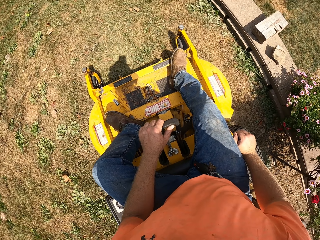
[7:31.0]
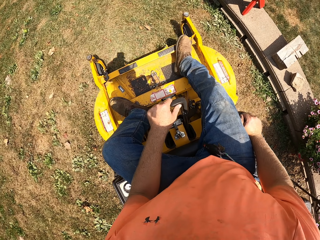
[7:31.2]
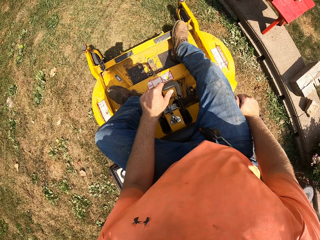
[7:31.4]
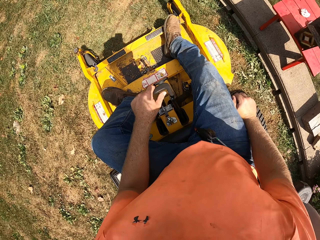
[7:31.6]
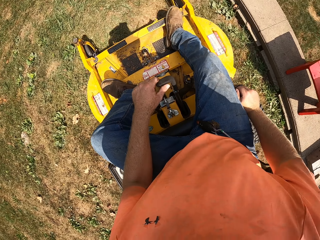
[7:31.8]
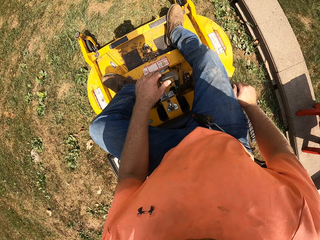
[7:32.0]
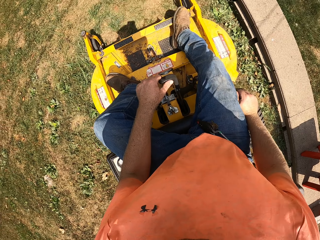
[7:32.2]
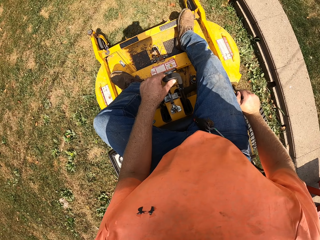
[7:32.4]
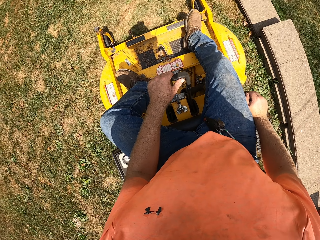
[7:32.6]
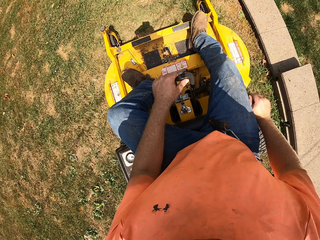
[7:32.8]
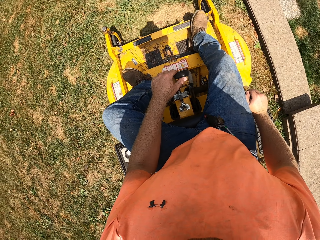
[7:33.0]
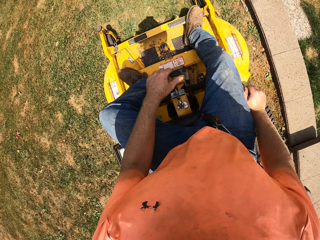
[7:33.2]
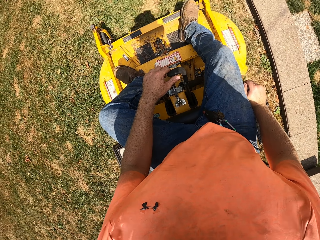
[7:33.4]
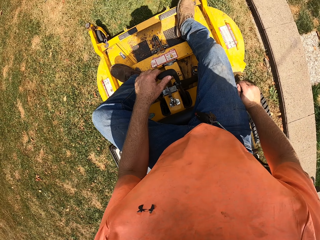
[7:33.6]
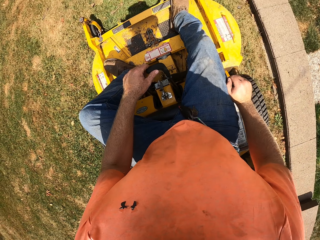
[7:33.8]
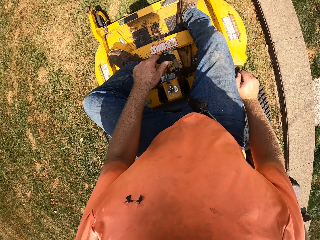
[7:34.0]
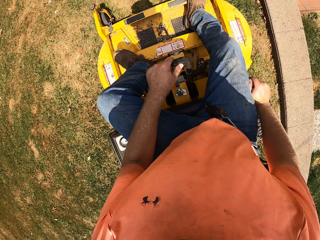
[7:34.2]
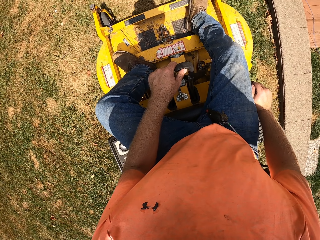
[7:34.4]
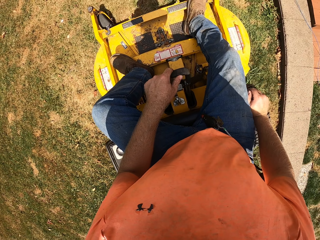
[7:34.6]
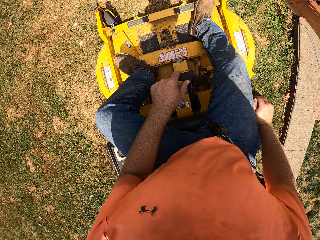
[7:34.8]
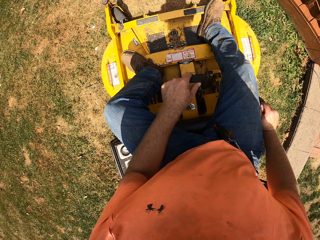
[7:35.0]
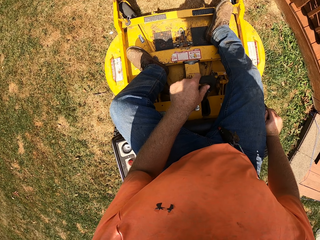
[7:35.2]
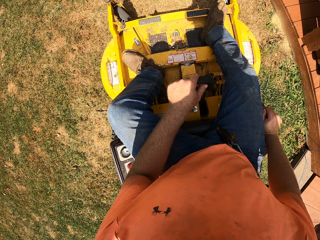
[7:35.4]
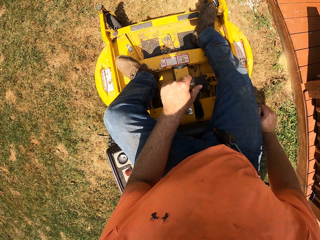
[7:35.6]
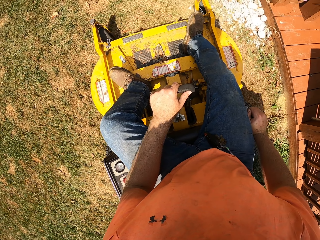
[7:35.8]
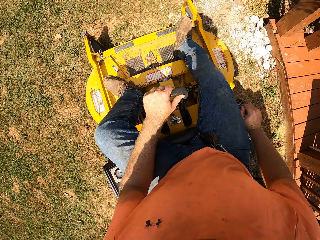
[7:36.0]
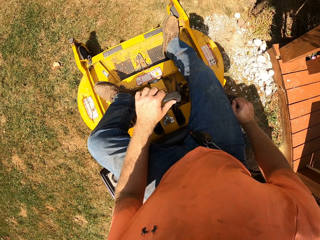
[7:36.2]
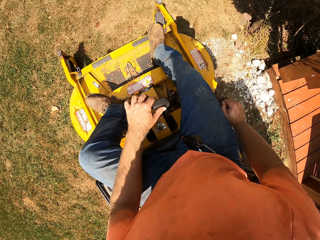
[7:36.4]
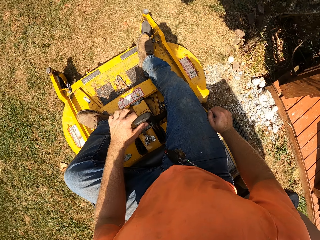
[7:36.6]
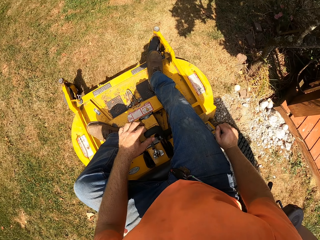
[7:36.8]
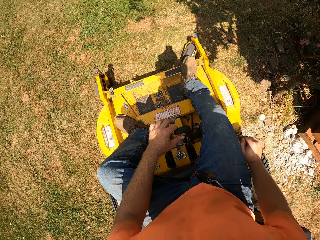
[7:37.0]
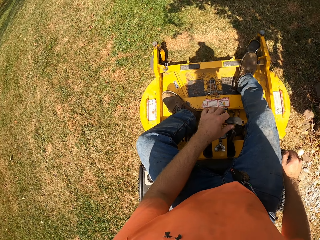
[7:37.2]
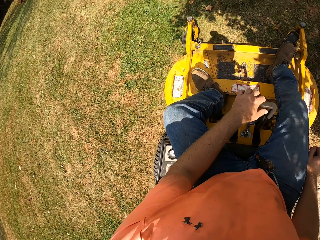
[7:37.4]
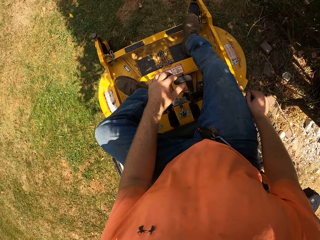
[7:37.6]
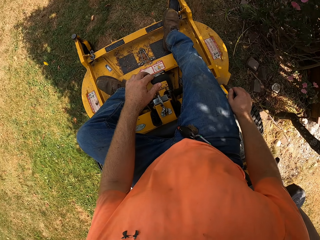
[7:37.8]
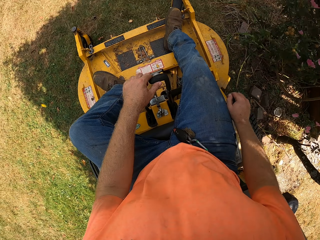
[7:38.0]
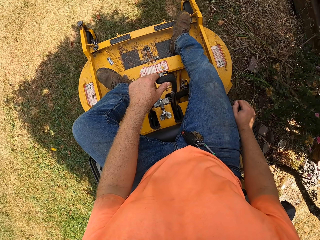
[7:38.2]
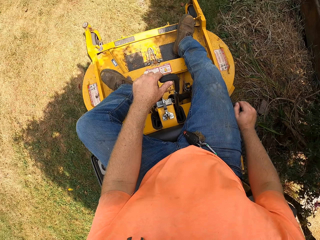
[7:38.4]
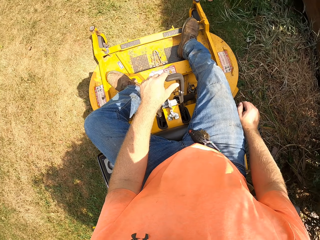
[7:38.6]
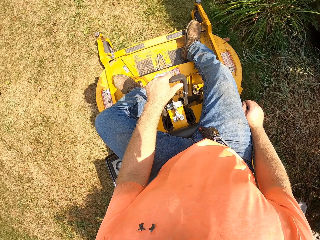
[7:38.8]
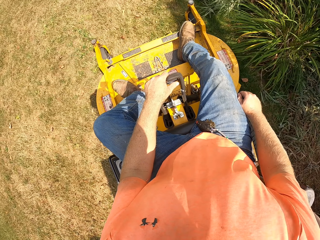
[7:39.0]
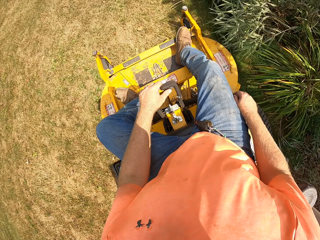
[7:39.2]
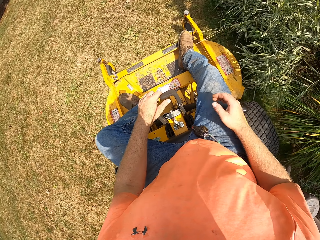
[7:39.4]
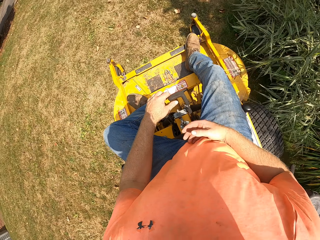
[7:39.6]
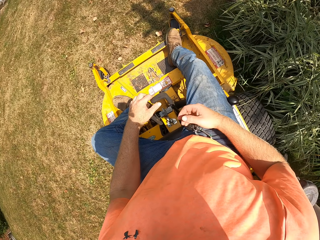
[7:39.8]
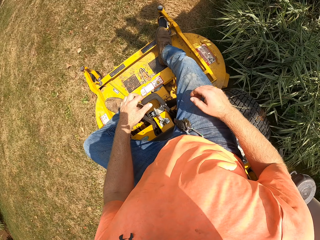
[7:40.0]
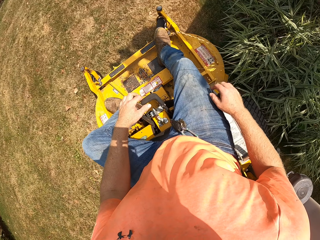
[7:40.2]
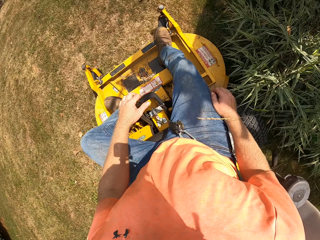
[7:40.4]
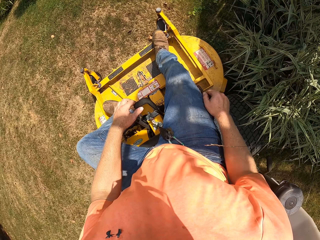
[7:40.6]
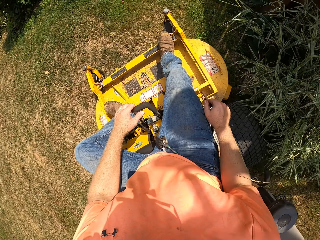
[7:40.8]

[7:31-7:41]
The camera wearer cuts grass with a lawn mower.

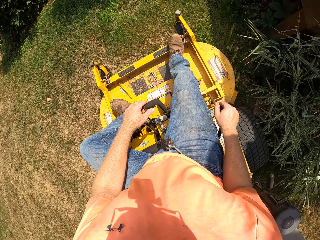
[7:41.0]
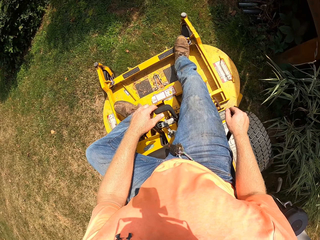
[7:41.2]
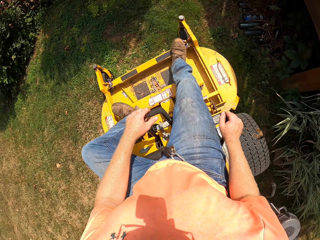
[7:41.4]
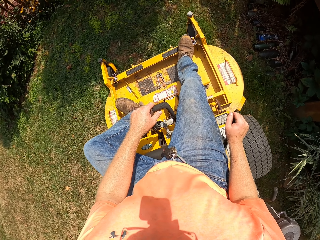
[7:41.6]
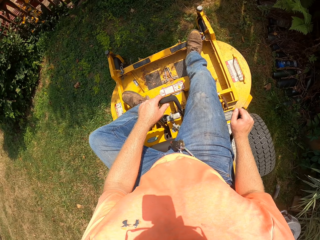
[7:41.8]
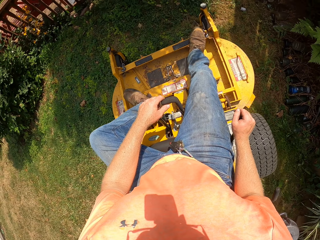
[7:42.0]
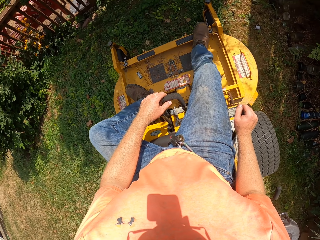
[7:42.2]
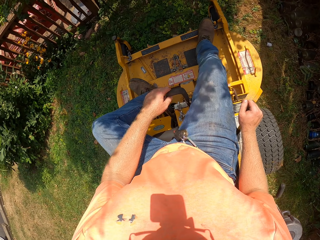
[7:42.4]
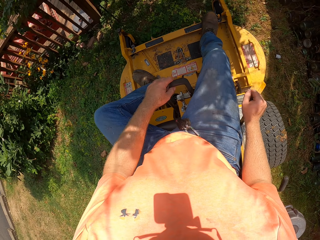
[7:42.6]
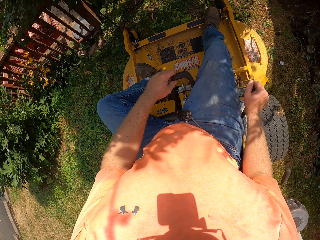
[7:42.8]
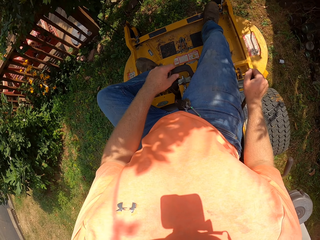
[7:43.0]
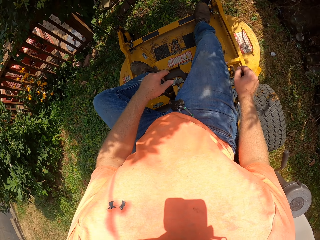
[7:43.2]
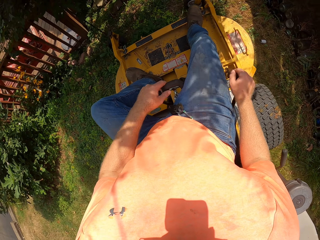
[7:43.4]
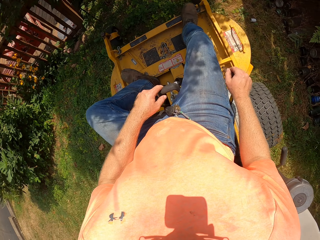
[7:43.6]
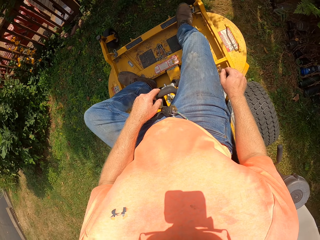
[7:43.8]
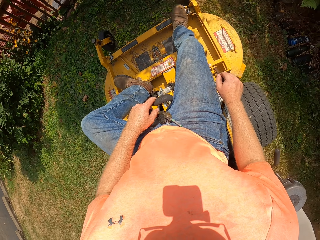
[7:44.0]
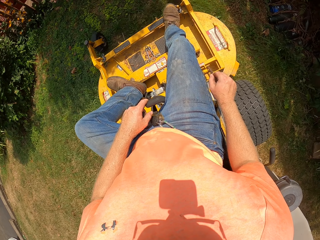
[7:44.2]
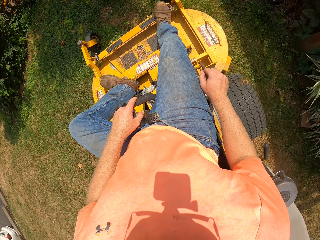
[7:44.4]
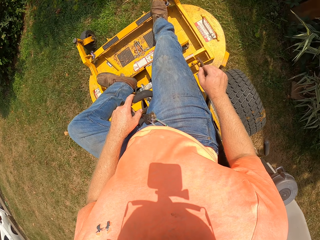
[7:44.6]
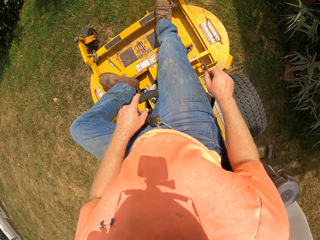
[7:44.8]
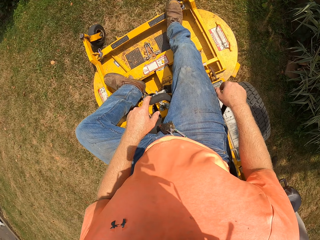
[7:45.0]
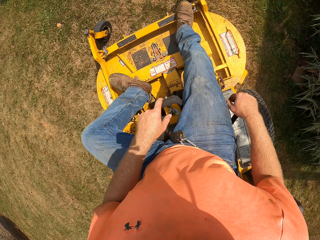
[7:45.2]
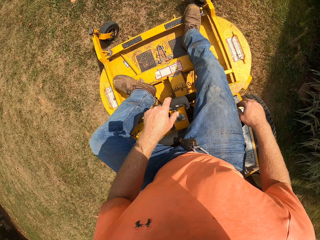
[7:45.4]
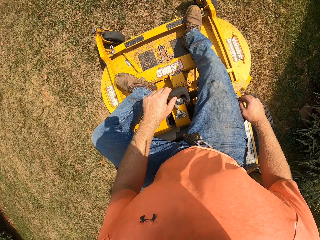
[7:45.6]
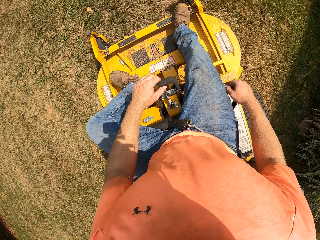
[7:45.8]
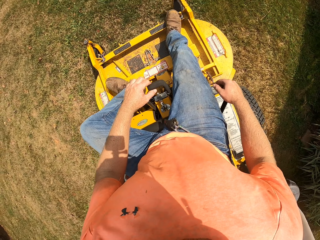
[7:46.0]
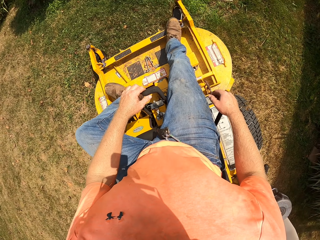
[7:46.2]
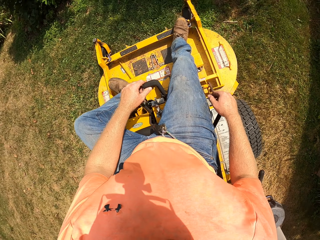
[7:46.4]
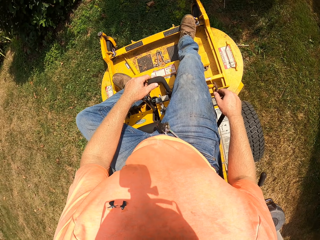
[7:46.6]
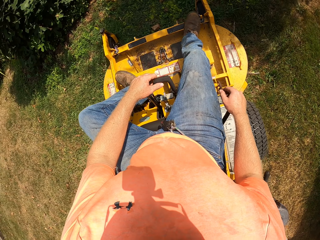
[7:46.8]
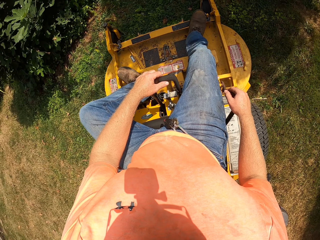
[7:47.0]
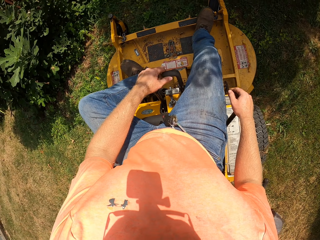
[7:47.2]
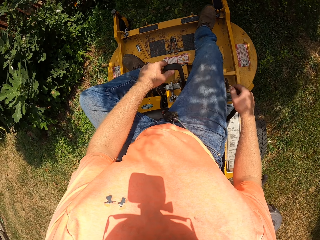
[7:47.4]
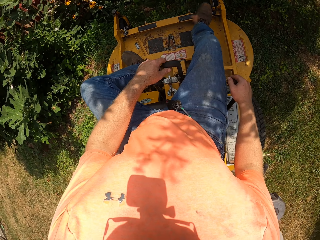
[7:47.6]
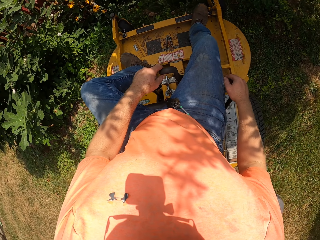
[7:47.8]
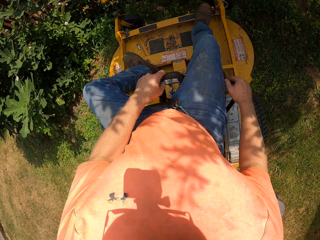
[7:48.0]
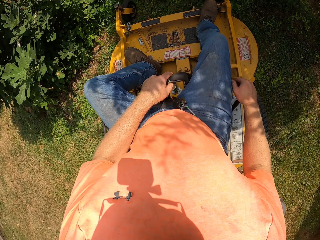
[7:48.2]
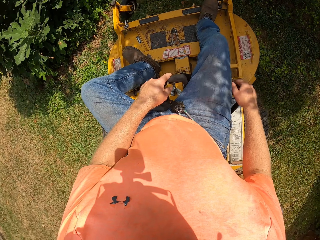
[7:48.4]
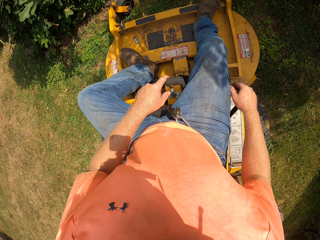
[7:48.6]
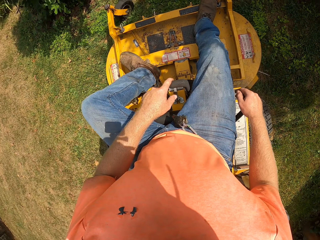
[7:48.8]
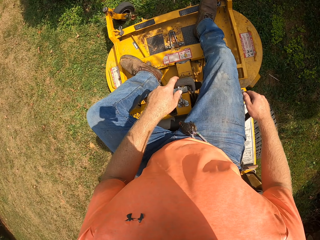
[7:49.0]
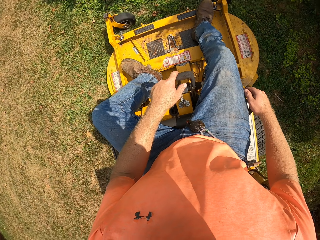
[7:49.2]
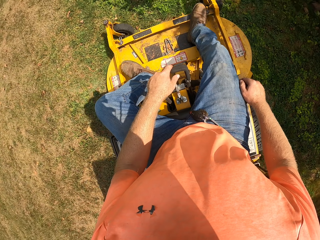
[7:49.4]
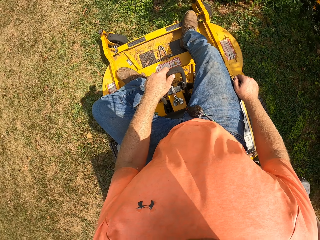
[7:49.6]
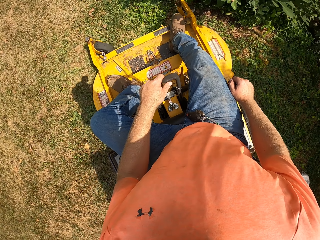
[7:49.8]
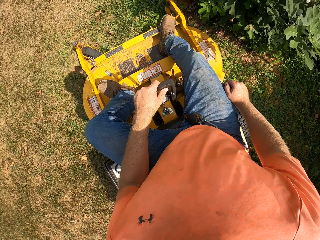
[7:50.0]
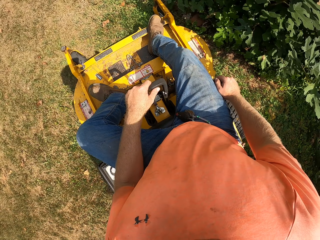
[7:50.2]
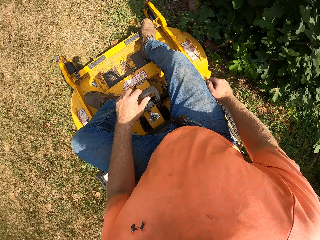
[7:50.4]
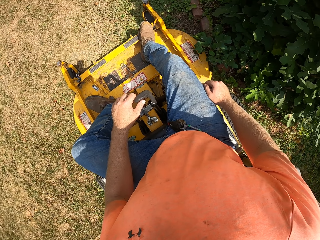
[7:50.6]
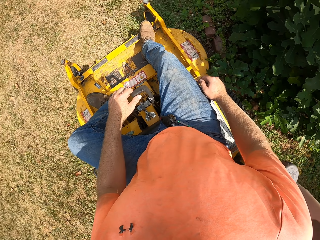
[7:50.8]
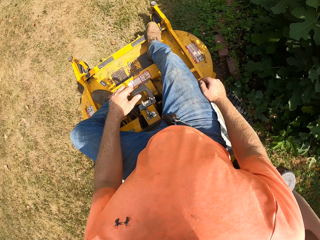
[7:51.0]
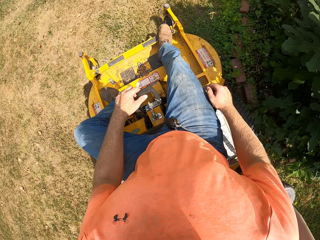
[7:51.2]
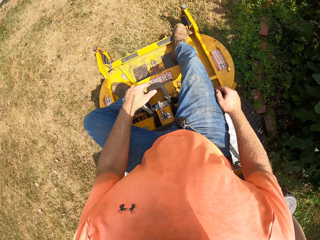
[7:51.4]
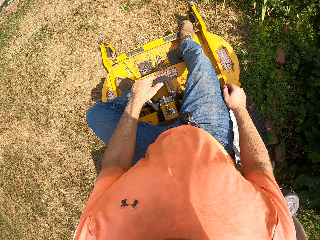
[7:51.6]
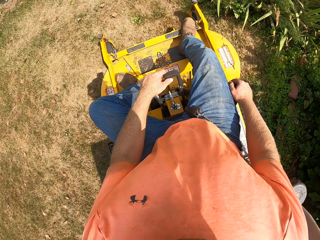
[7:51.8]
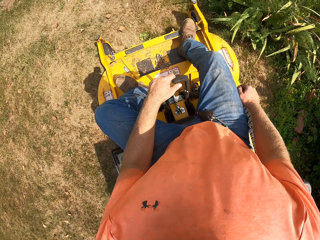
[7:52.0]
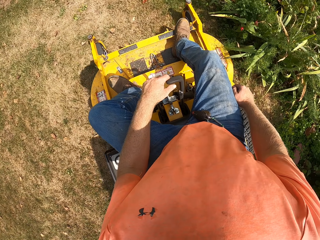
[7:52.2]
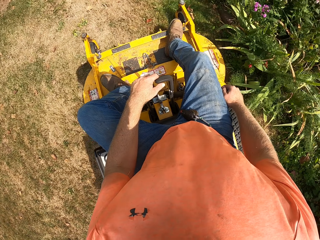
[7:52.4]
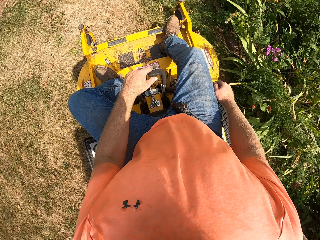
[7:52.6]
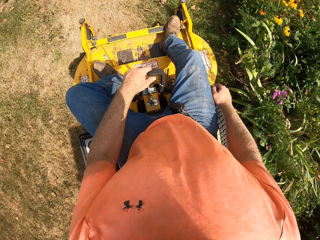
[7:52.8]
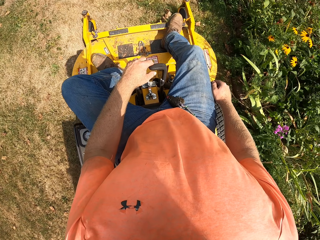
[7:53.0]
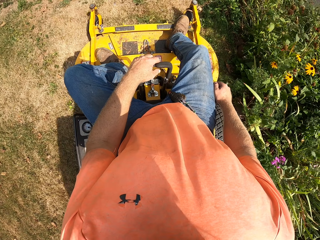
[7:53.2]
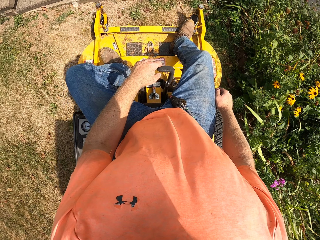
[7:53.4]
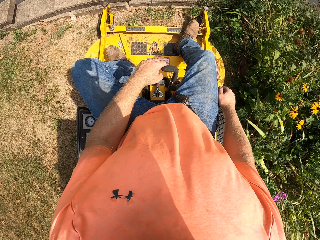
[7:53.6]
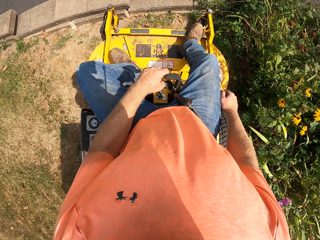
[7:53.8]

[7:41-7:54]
The camera wearer reverses a lawn mower. They reverse the lawn mower again.
